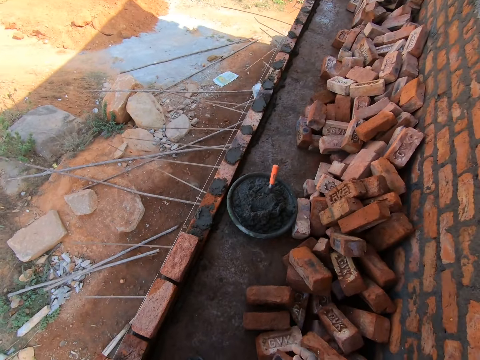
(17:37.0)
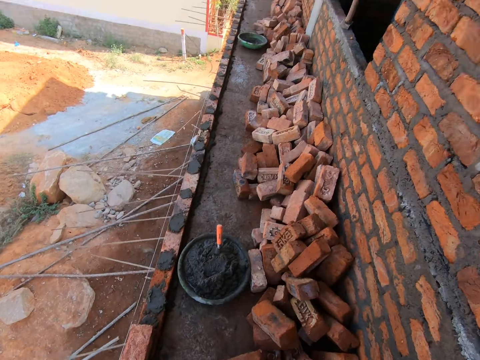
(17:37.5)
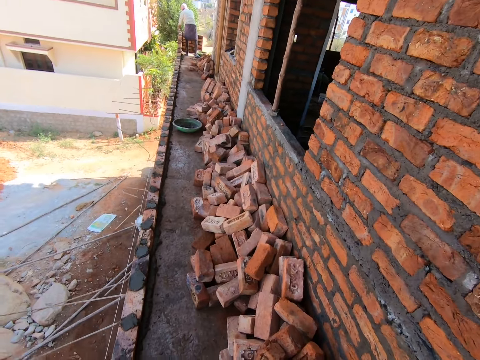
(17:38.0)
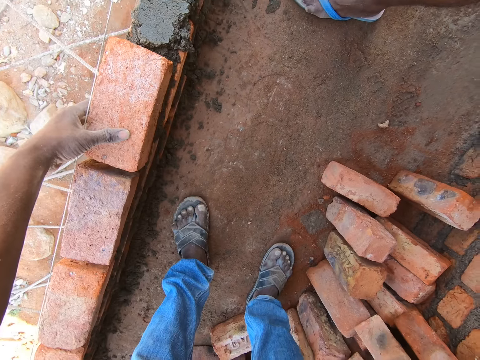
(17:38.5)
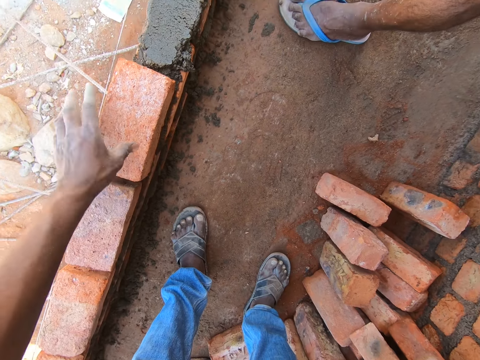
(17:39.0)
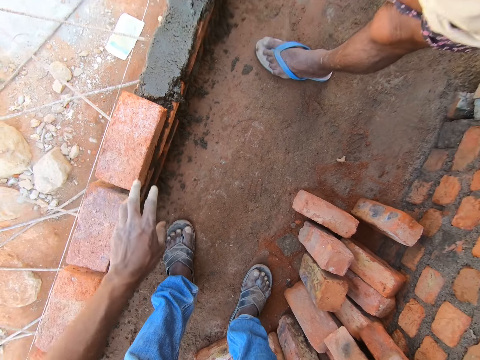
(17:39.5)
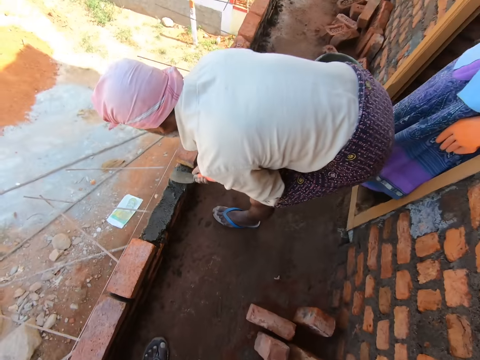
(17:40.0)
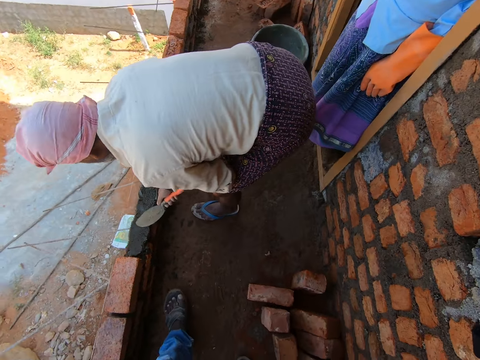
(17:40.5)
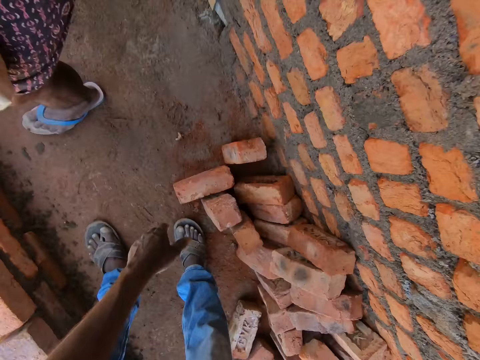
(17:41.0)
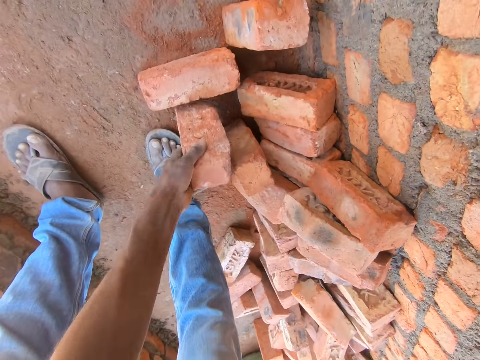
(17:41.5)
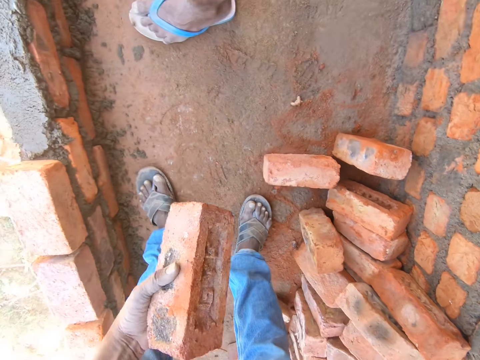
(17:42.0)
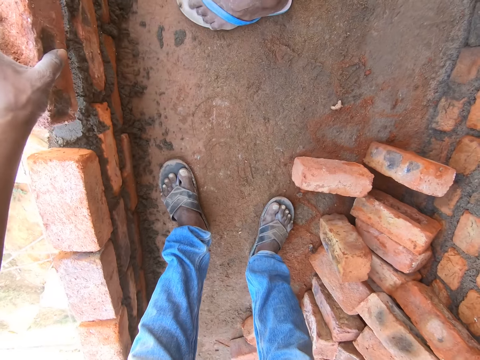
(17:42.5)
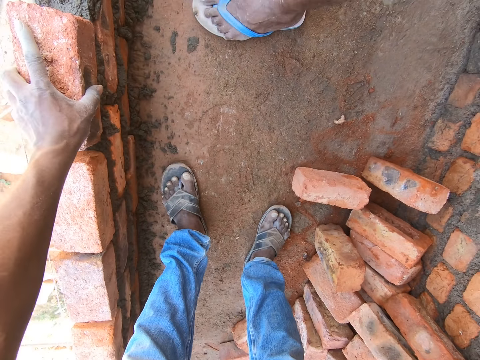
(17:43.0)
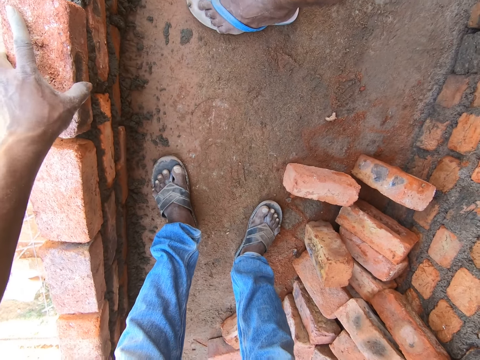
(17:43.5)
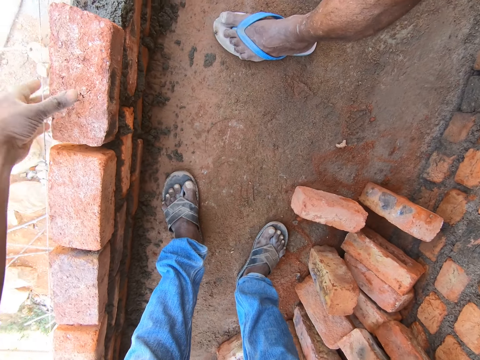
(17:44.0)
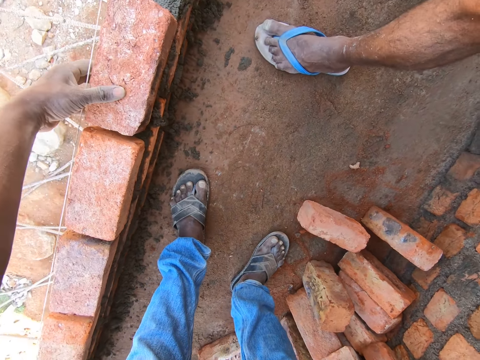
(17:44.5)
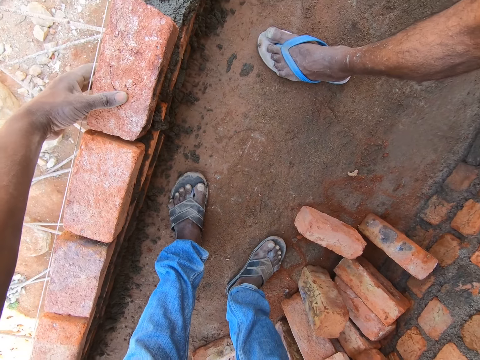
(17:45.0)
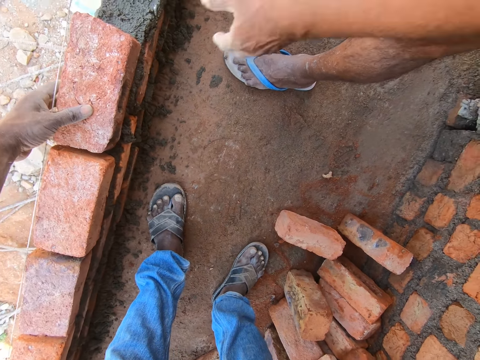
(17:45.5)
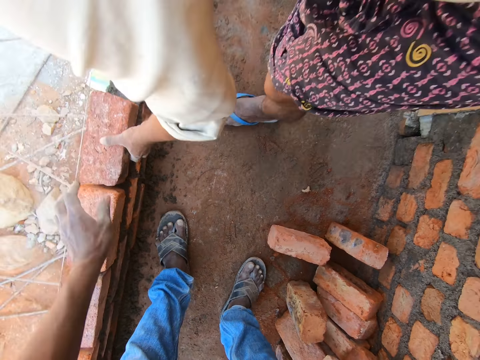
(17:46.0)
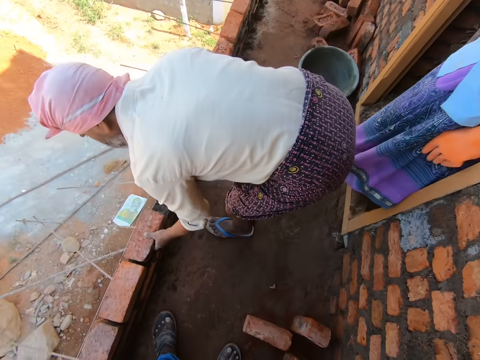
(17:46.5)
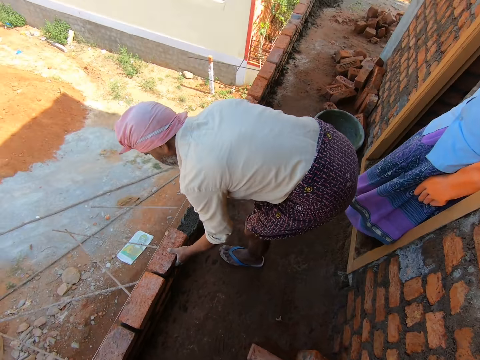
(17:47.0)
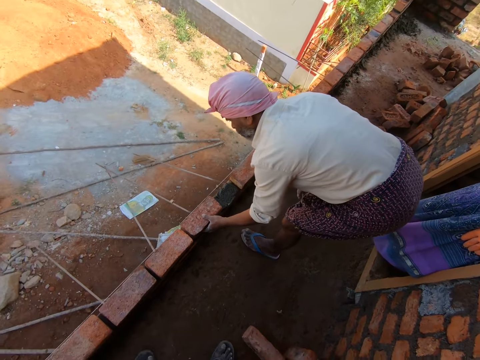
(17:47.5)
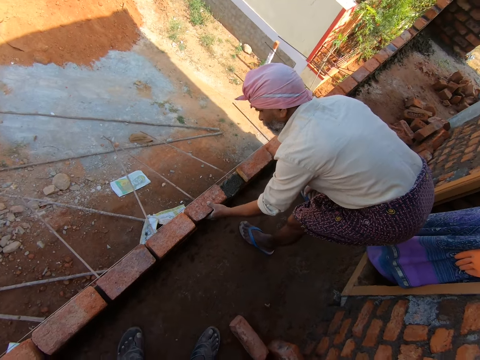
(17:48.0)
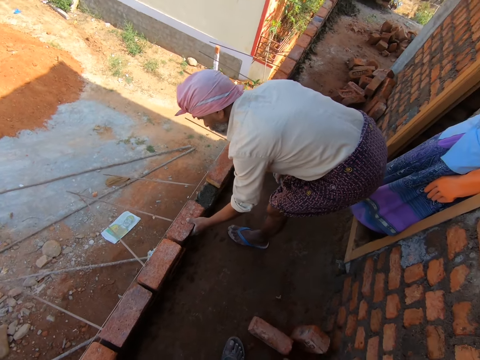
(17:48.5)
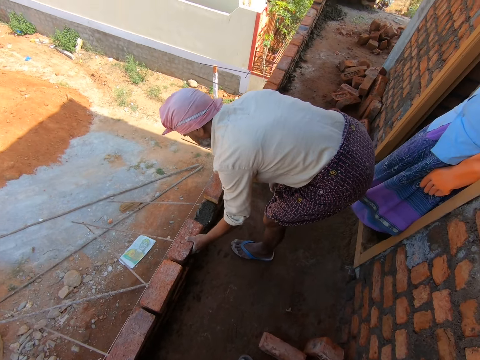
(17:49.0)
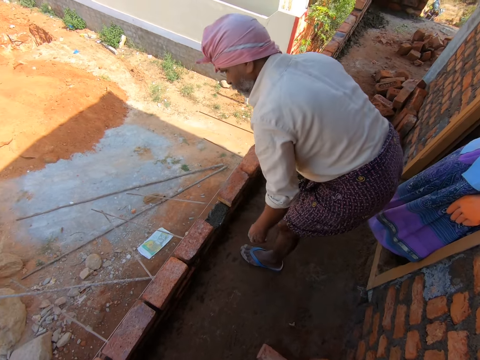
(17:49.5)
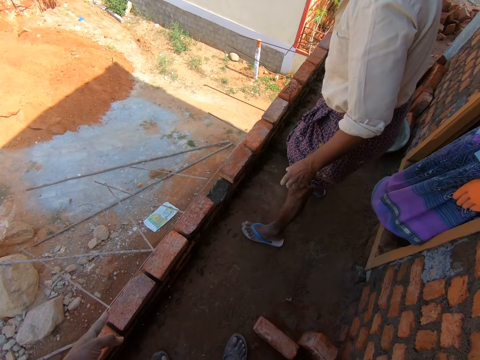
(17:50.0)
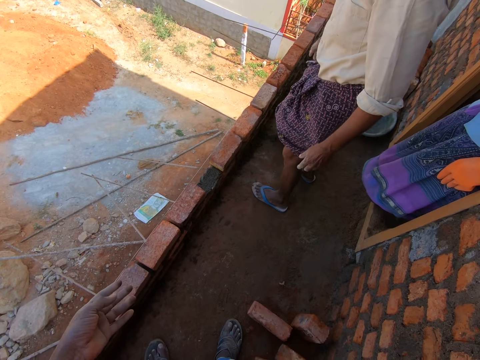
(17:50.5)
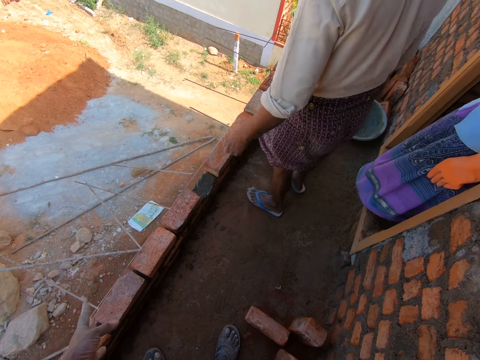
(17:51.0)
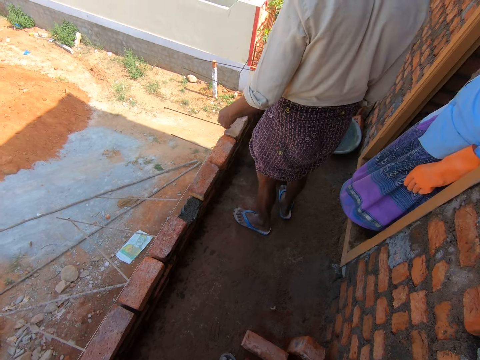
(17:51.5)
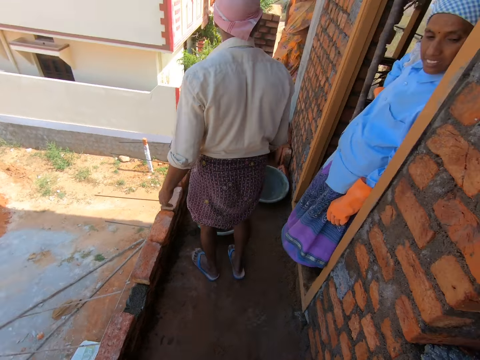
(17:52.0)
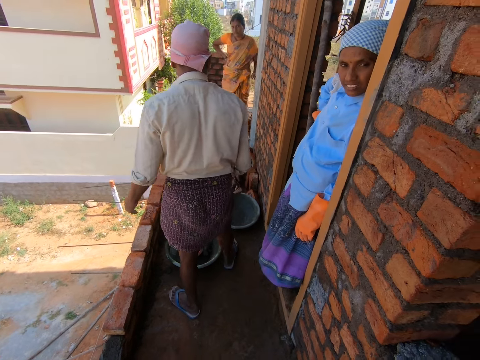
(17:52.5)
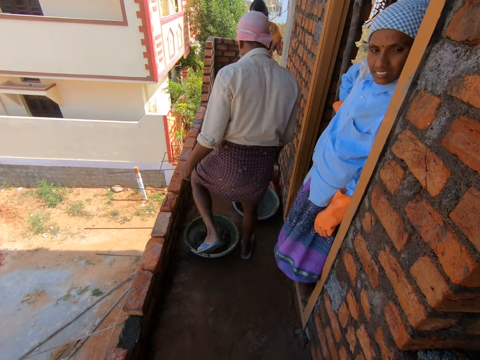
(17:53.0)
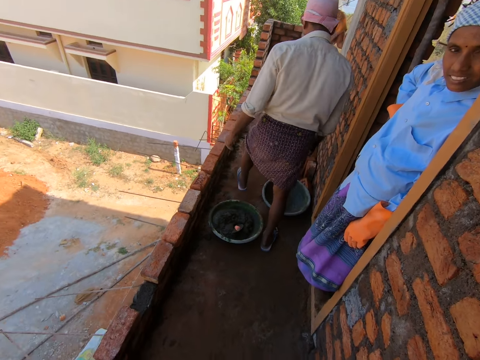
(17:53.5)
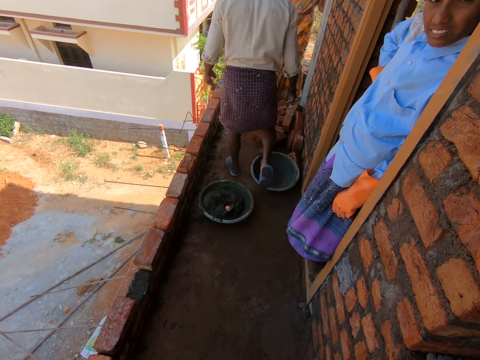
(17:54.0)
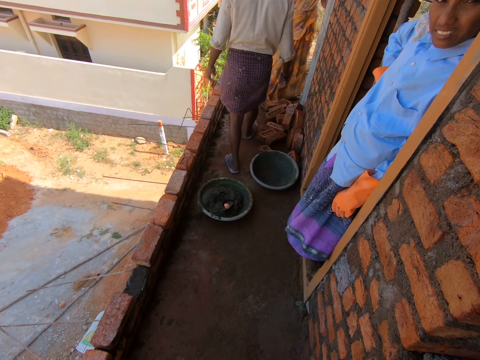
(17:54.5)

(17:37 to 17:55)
The camera wearer looks around. A man spreads the ballast. The camera wearer picks up a brick from the ground. They place the brick on the concrete. The man holds the brick. The camera wearer looks around. The man walks around.

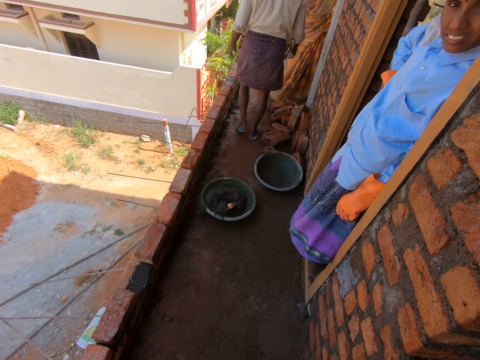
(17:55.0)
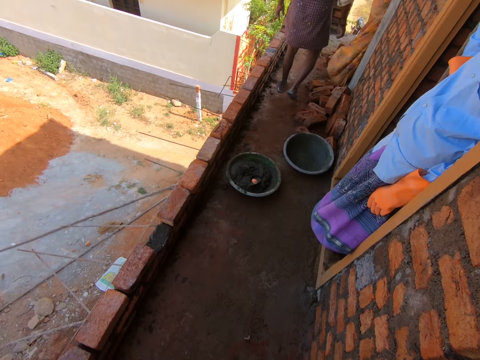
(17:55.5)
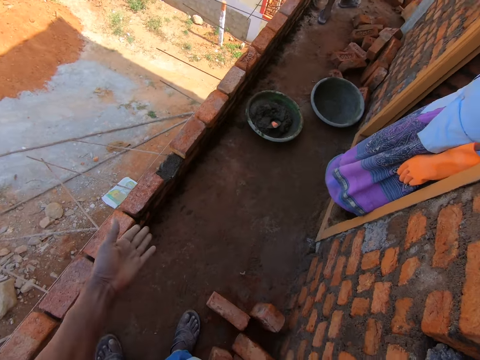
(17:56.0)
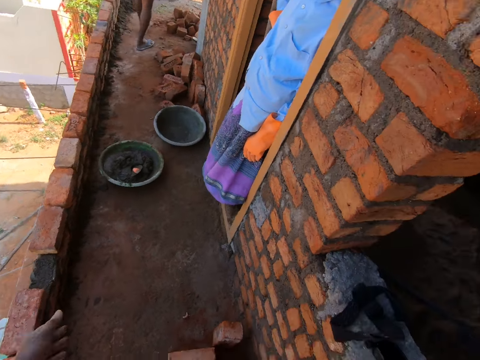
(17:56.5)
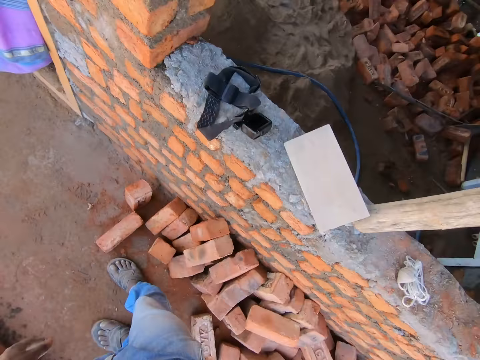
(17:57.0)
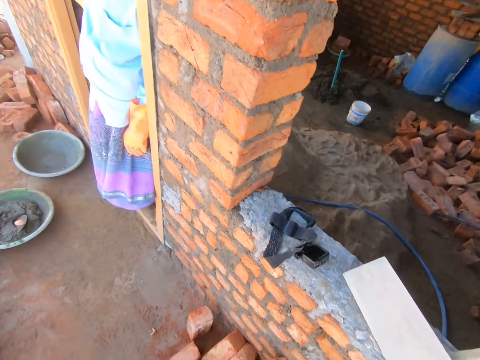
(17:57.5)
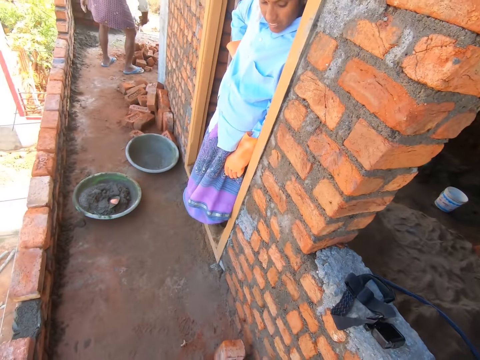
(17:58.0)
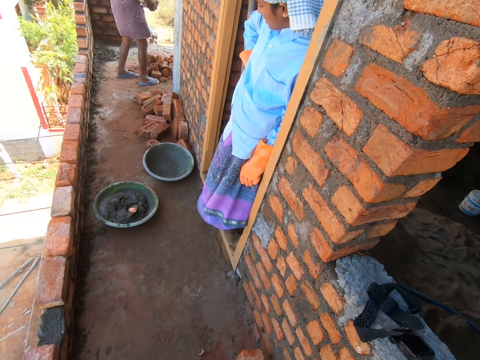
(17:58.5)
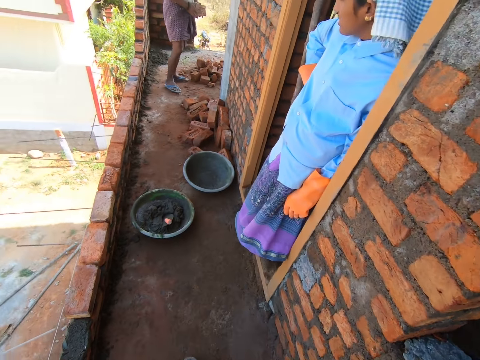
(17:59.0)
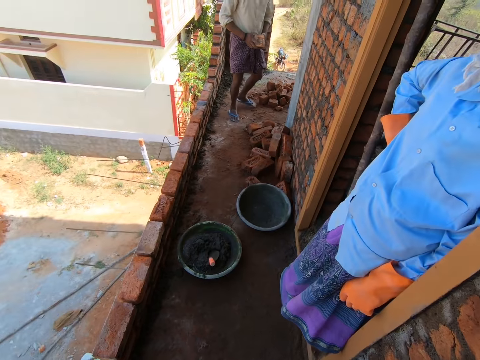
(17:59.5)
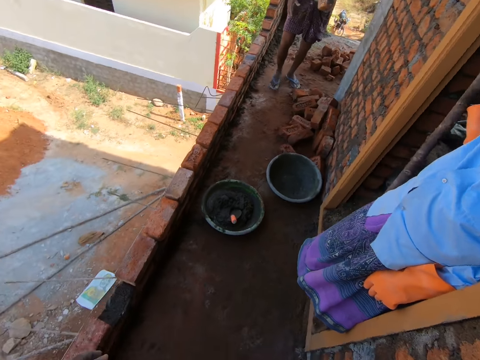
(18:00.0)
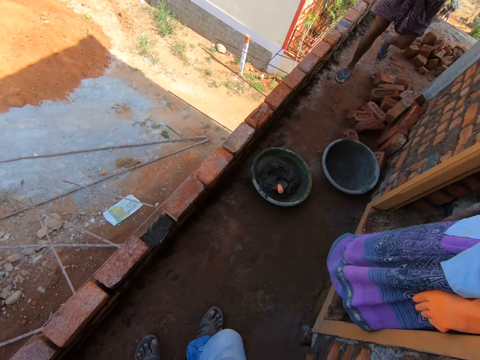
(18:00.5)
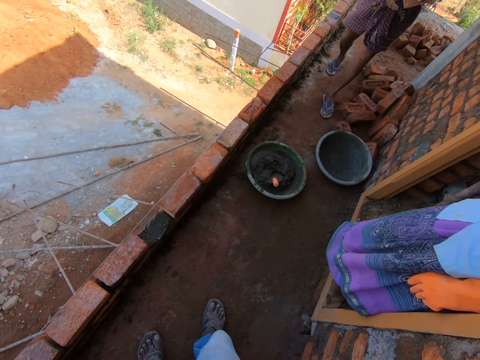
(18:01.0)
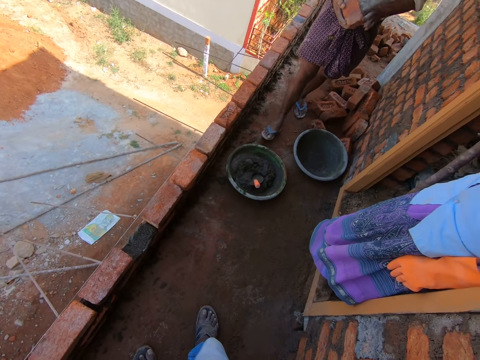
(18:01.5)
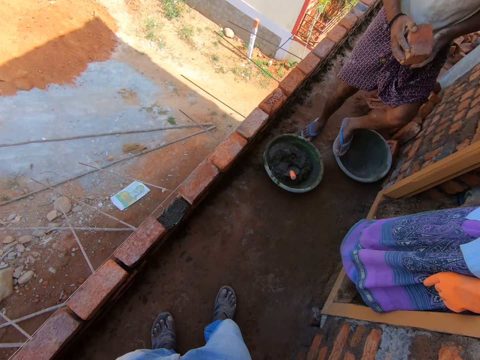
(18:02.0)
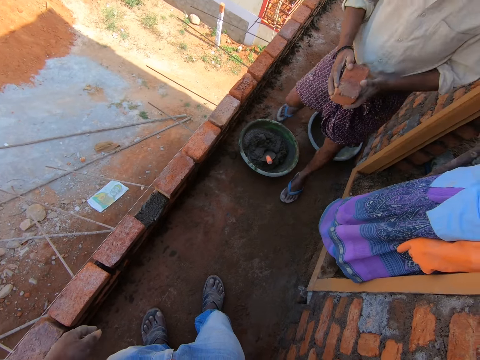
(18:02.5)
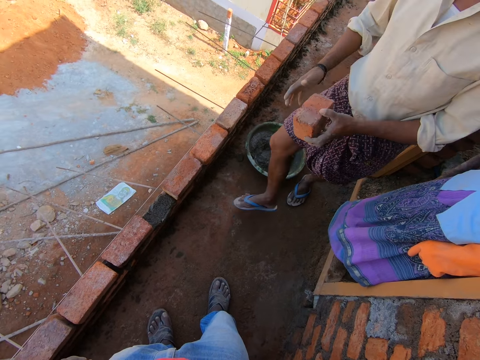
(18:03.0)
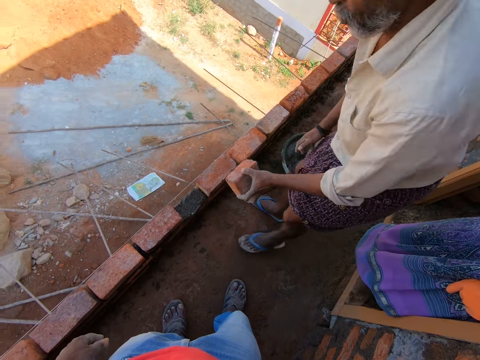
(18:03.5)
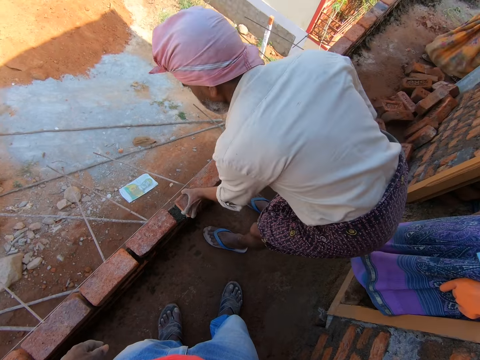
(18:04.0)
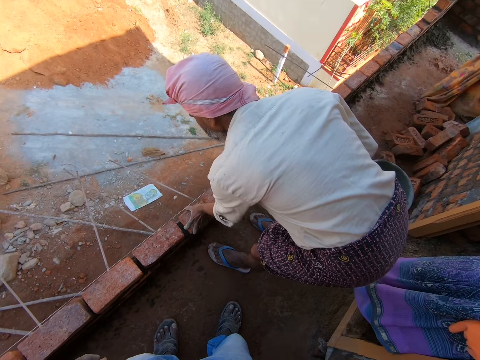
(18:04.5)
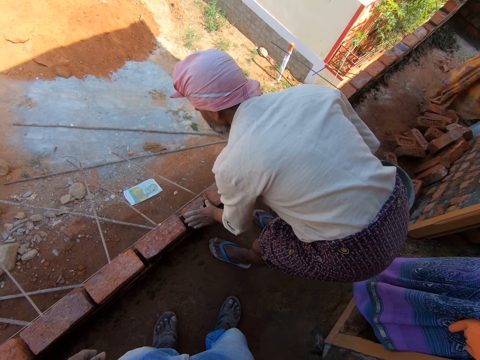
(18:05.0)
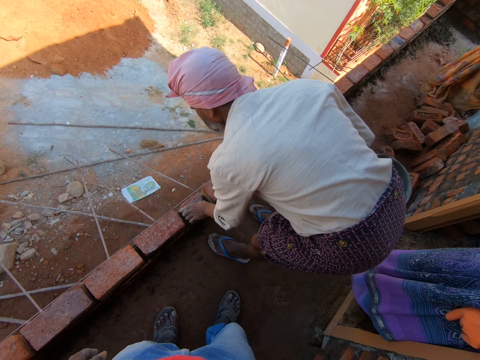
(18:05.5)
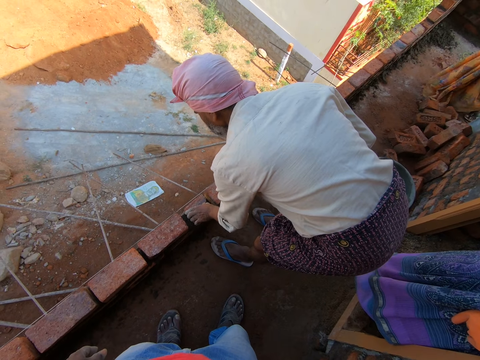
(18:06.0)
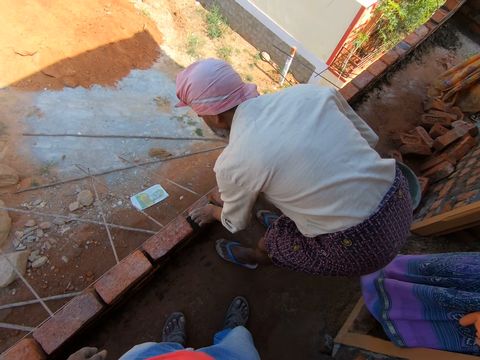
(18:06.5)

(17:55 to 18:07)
The camera wearer points at the wall. They look around. A man puts the bricks on the wall.
